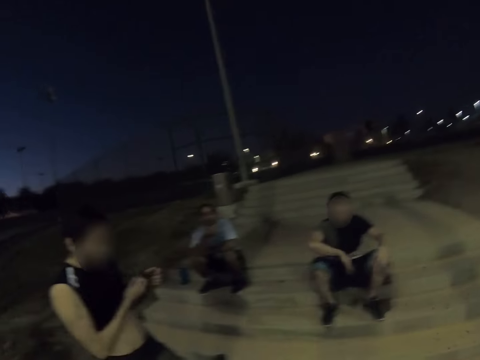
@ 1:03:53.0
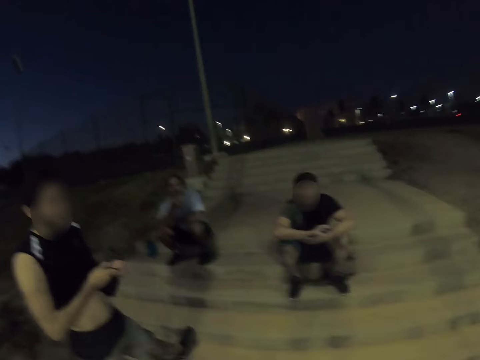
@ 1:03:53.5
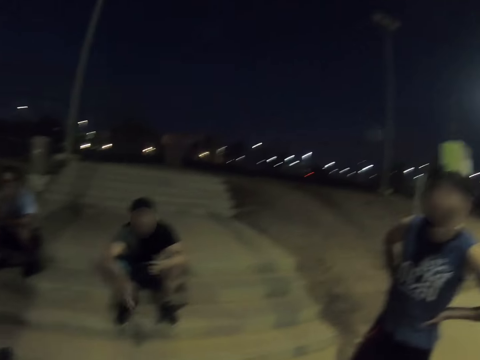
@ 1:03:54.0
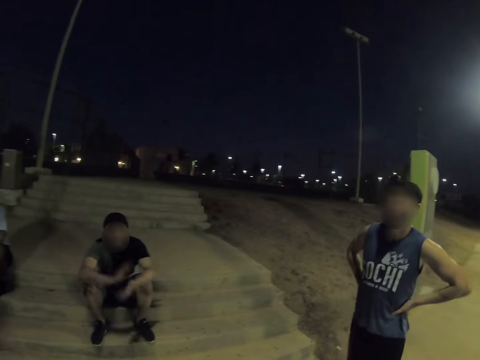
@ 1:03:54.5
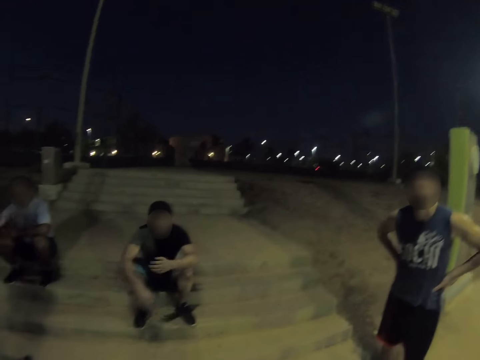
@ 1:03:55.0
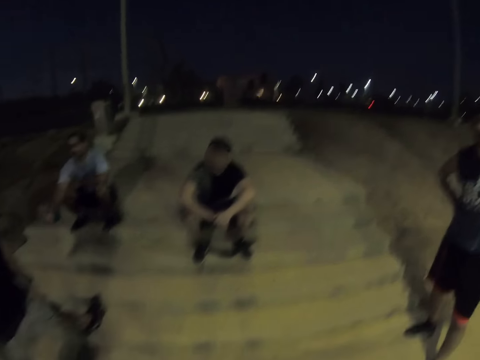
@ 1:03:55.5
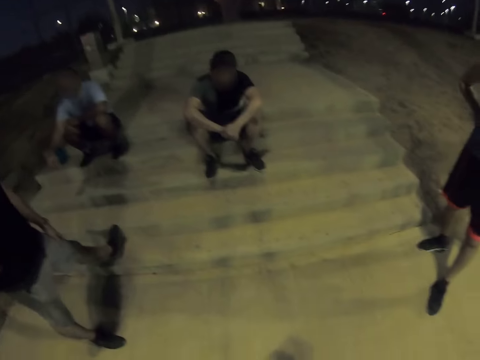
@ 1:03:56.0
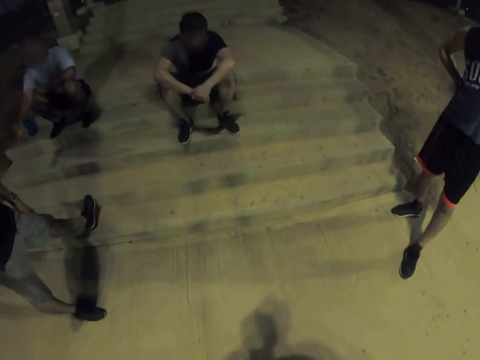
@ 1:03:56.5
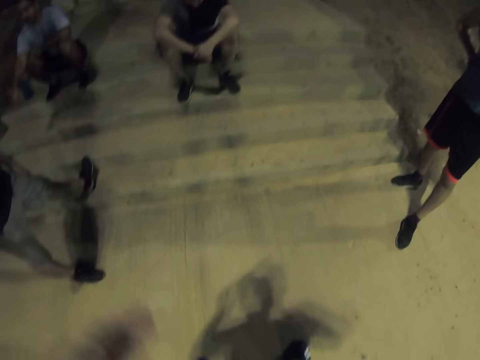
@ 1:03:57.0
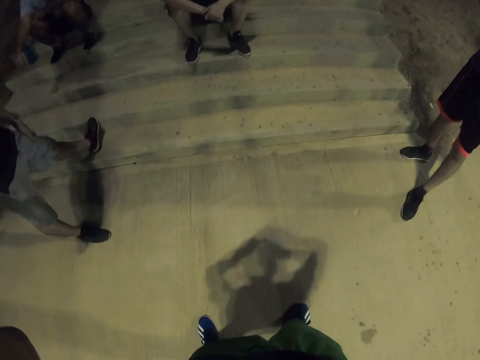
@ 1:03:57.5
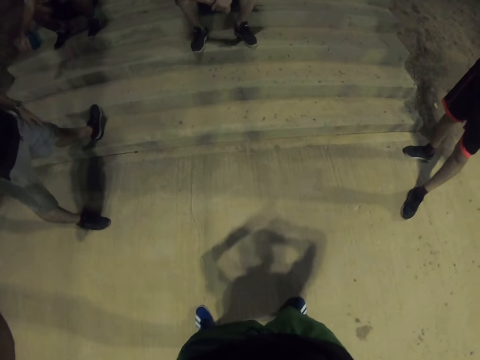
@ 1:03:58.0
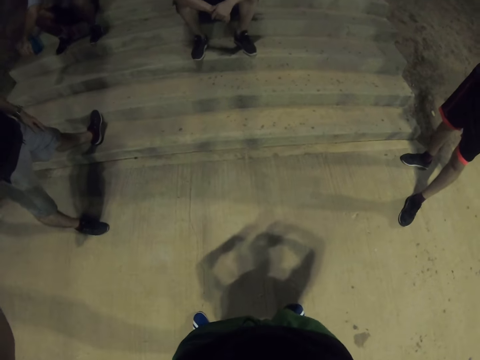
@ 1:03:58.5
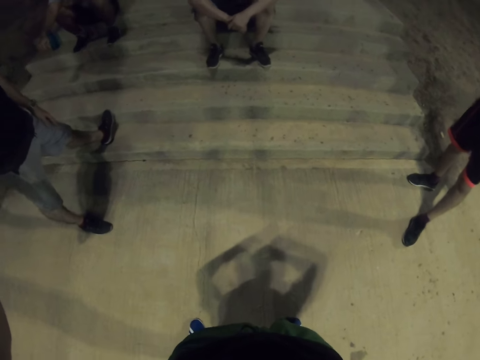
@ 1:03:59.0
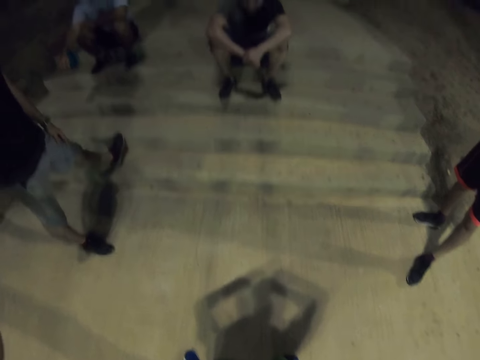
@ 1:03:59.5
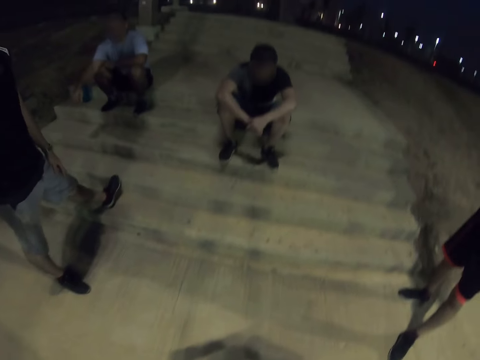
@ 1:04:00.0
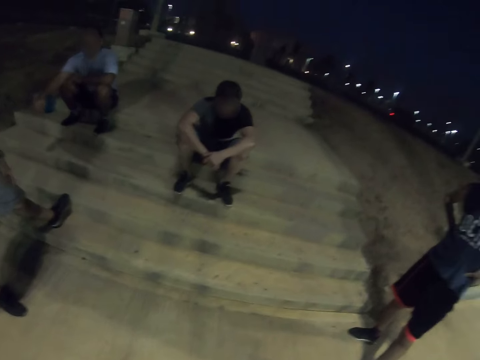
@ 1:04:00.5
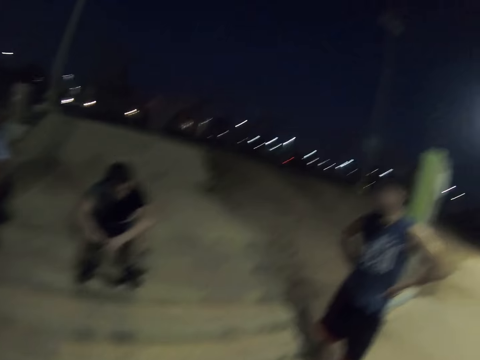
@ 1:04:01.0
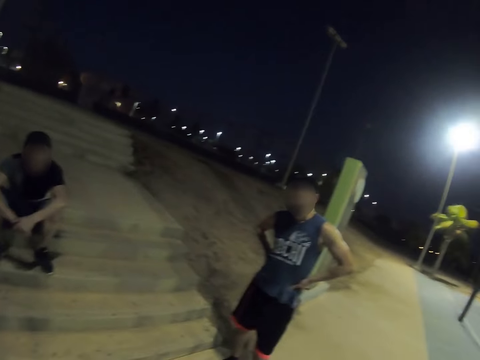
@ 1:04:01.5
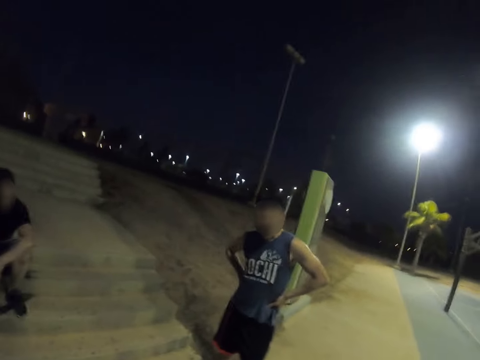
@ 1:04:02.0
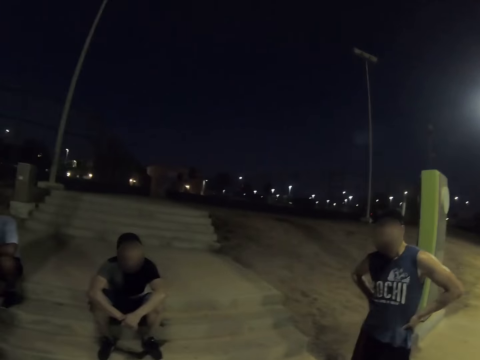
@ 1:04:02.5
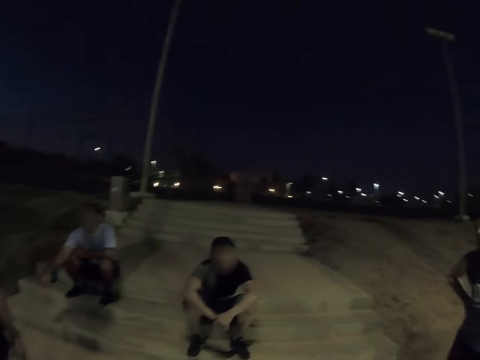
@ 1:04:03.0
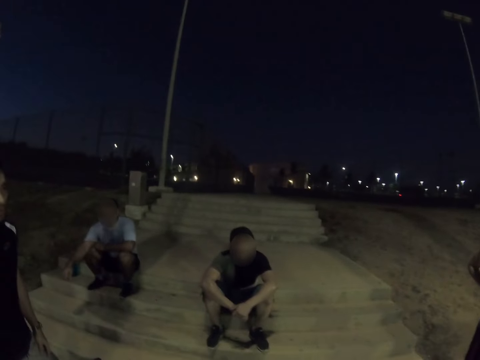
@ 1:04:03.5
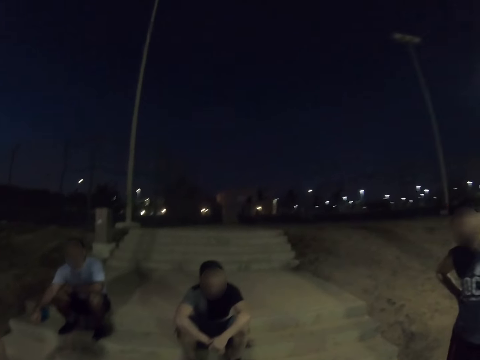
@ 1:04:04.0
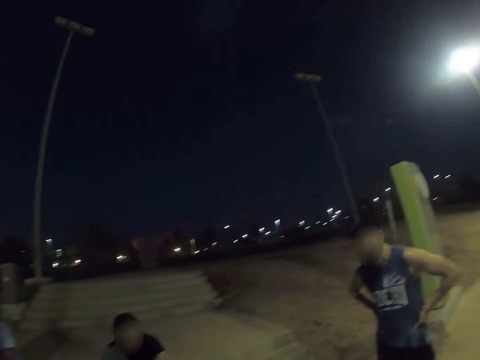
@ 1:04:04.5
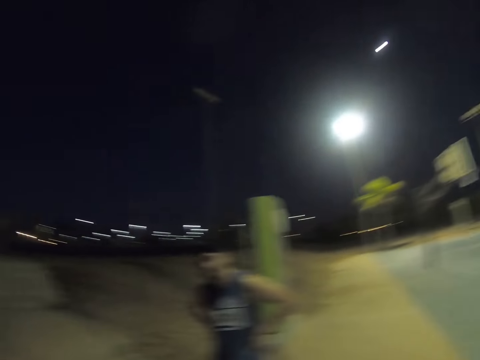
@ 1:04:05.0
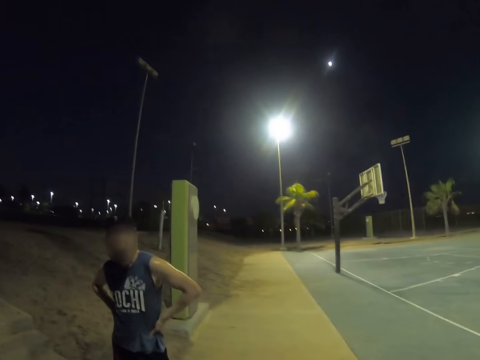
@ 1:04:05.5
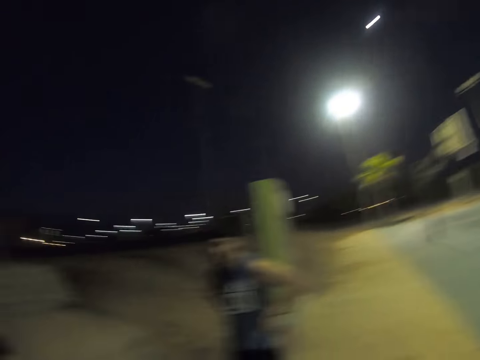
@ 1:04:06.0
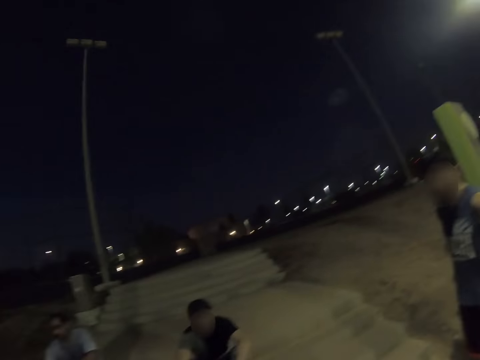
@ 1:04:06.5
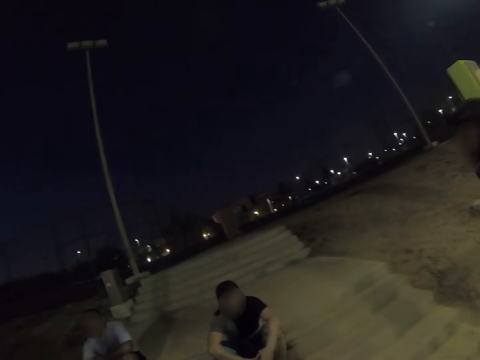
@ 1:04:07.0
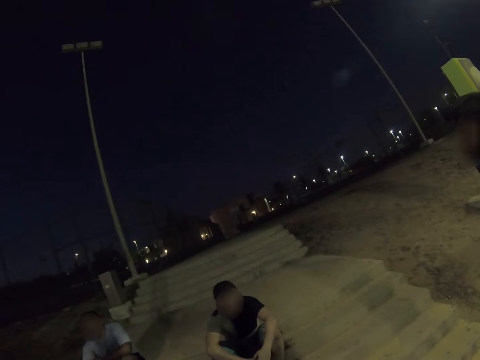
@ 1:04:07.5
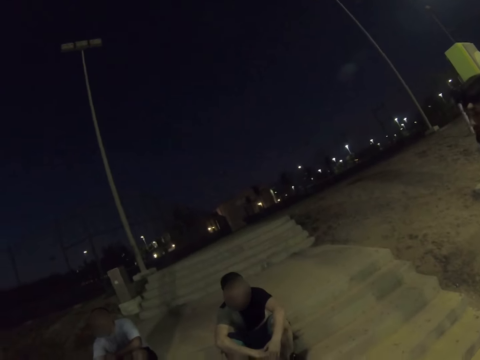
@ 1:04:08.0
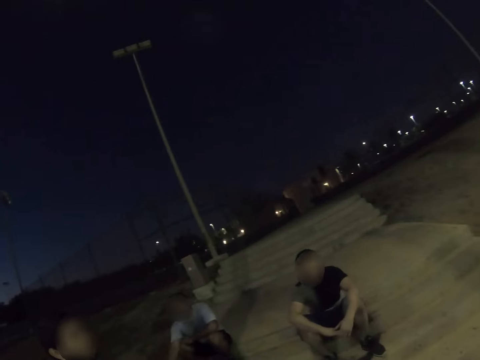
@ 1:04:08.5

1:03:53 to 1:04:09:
A man dialogues with the camera wearer. The man wipes his hands. A person claps his hands together. The camera wearer puts his hand on the head. He looks at his shadow. He dialogues with another man. He dialogues with the first man. He looks around. He turns around.

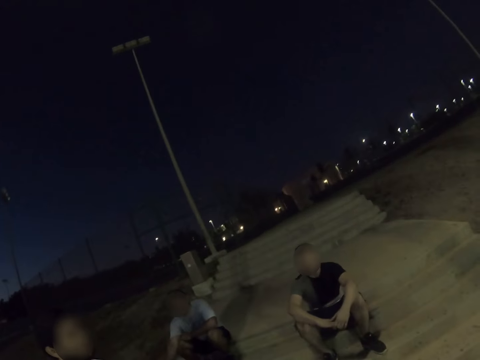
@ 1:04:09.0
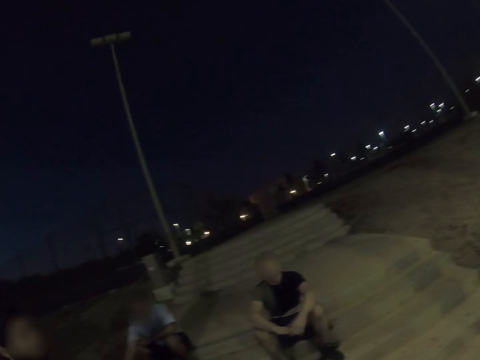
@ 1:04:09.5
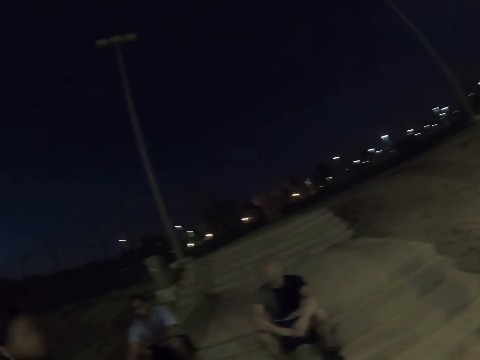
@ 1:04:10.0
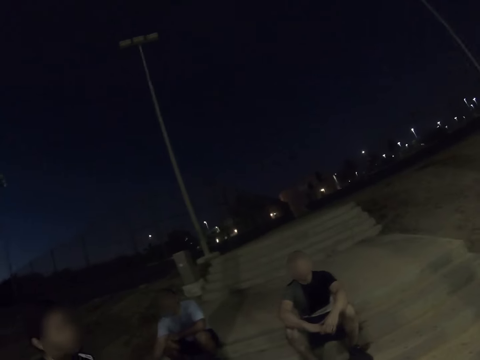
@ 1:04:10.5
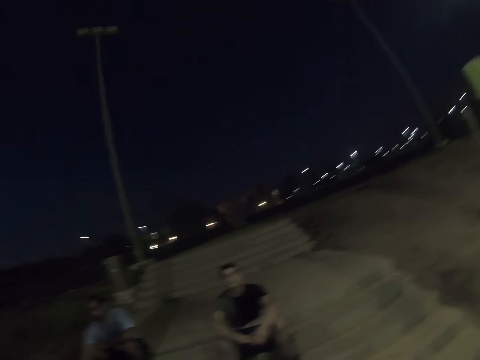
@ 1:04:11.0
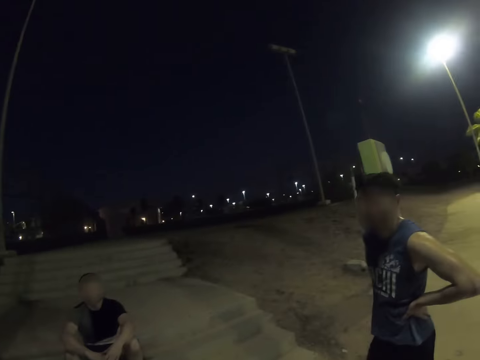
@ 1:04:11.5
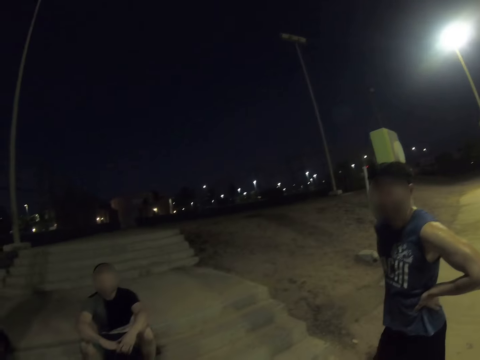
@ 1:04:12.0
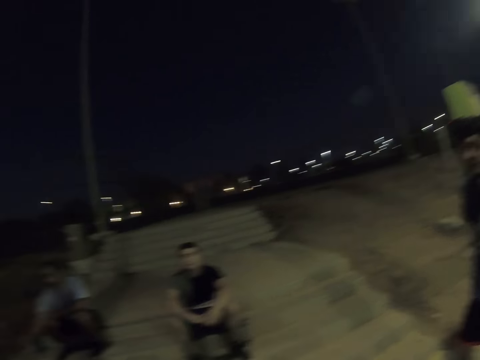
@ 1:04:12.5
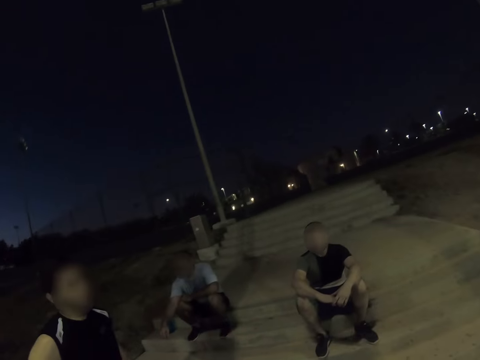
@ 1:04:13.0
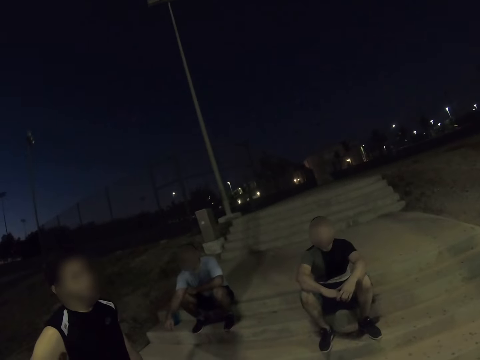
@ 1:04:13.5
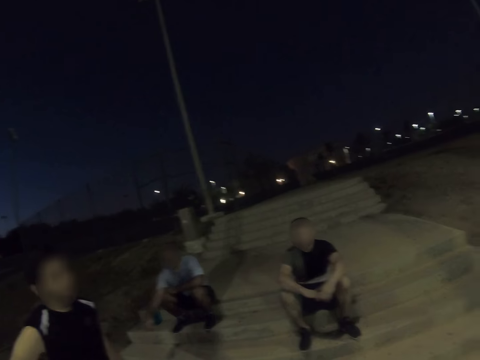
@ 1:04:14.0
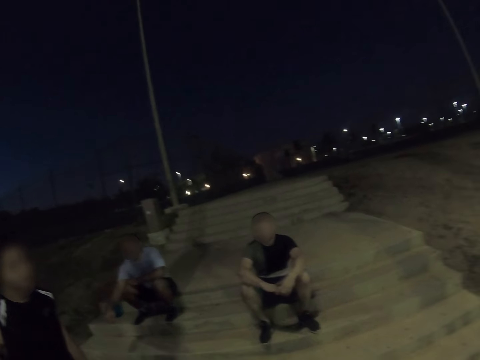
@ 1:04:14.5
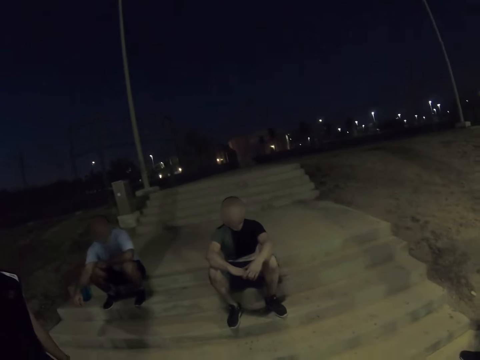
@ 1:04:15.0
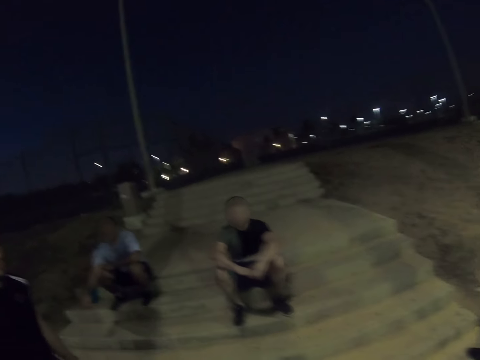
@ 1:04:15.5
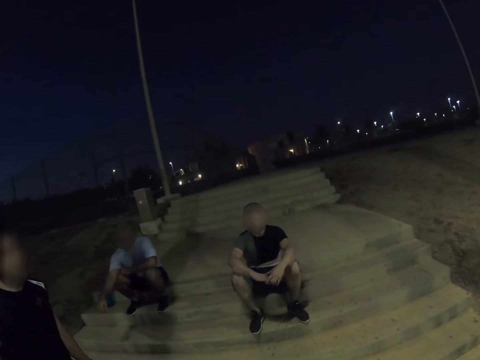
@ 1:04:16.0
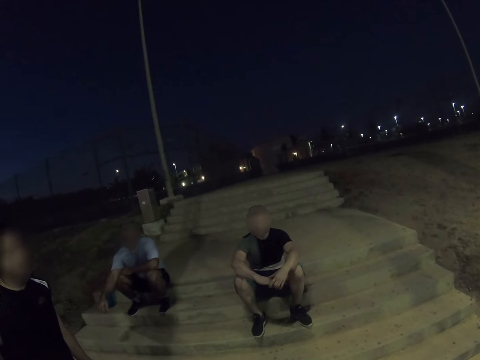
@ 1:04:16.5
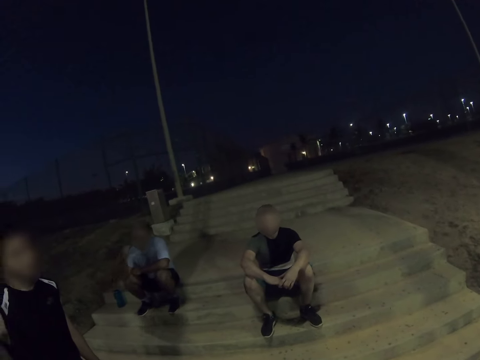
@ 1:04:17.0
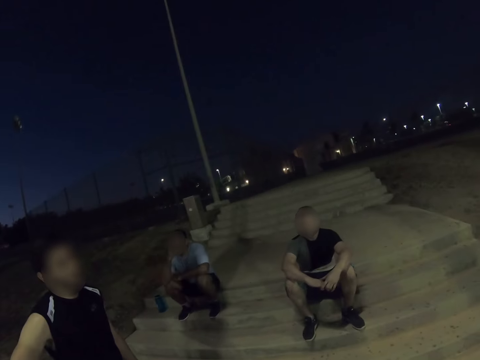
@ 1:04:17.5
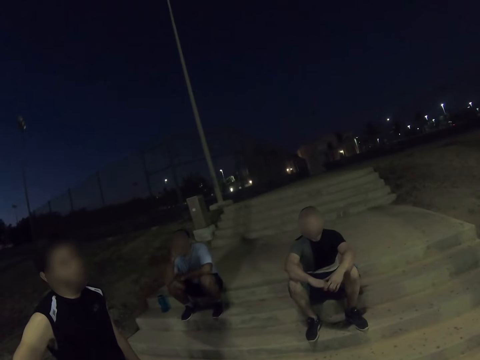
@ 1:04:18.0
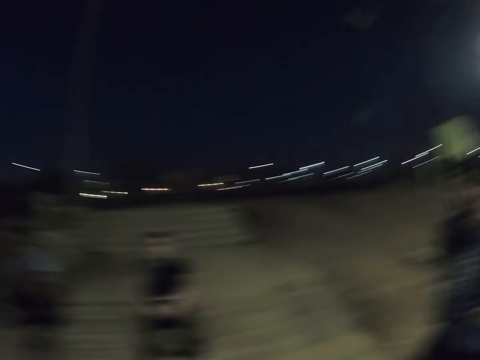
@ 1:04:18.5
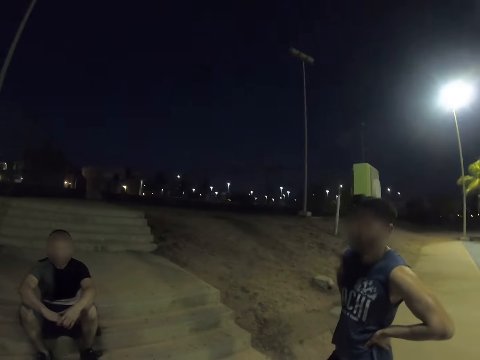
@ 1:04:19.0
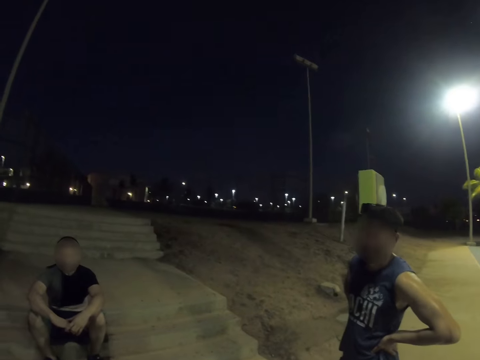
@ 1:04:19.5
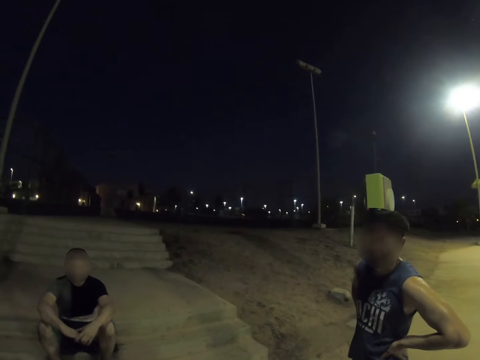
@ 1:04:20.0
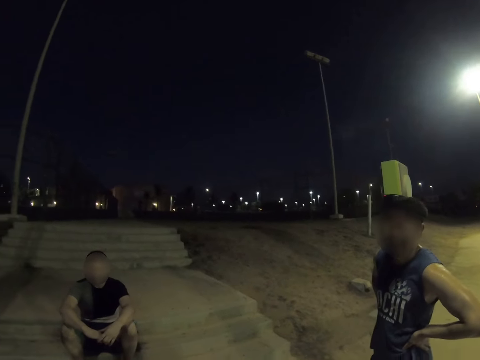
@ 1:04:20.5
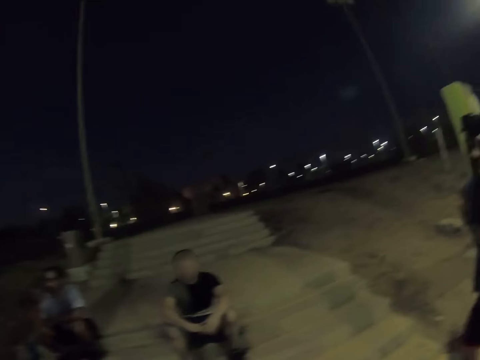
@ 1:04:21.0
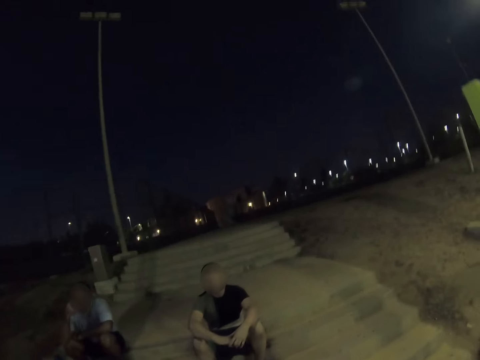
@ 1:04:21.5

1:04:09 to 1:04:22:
The camera wearer dialogues with a man. They dialogue with another man. They dialogue with a third man. They dialogue with the first man. A fourth man holds the face. The camera wearer dialogues with the second man.
